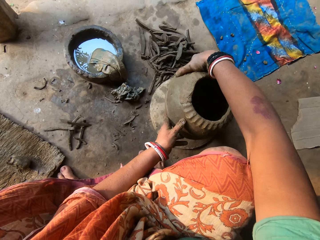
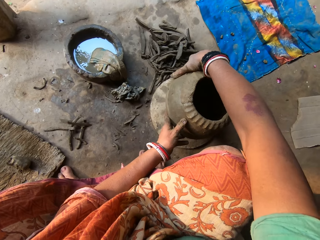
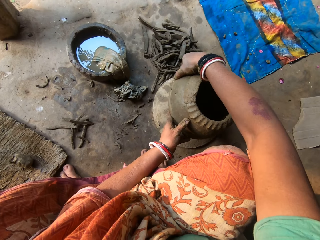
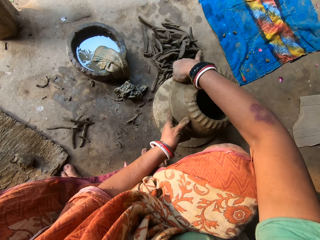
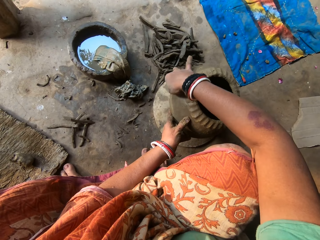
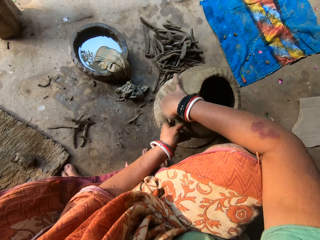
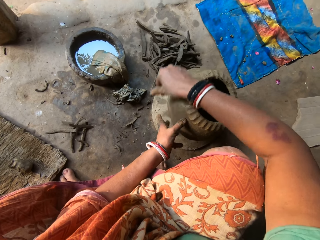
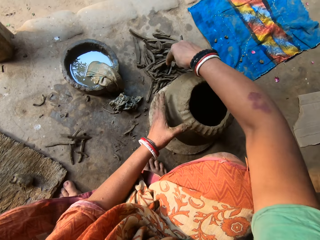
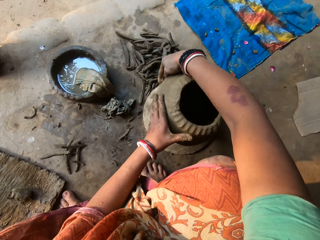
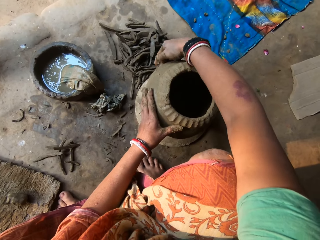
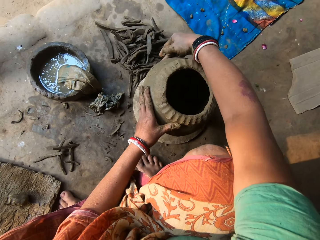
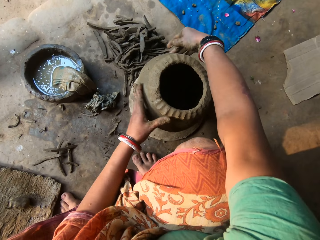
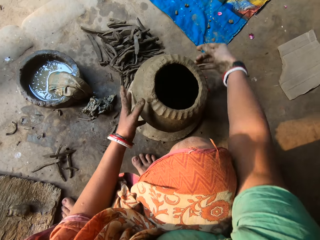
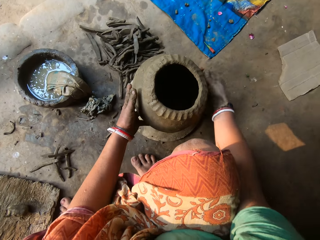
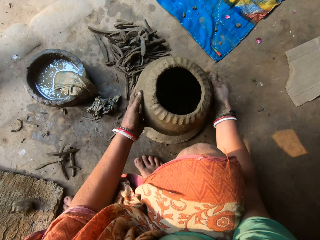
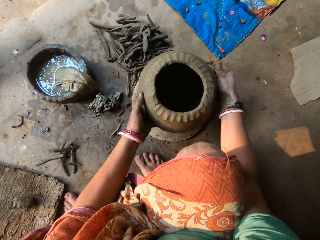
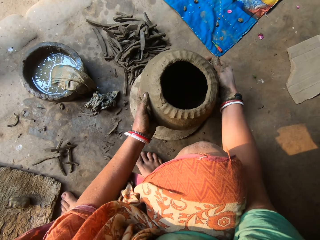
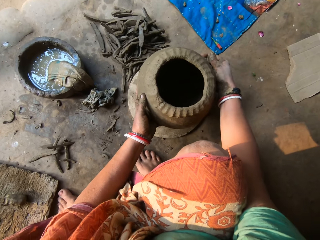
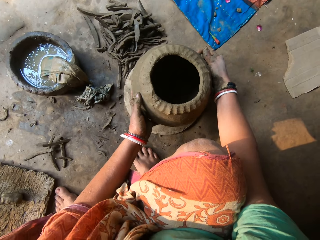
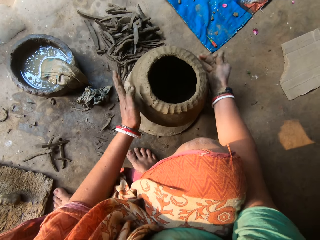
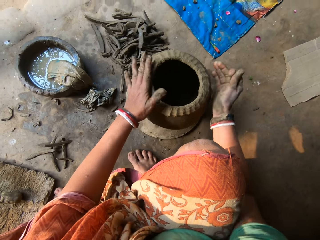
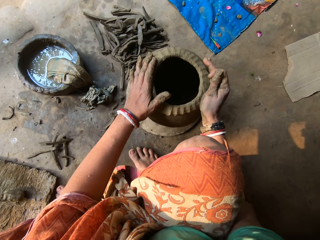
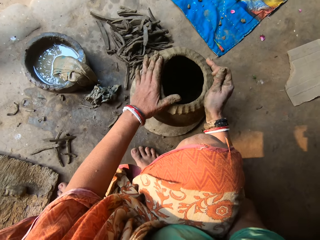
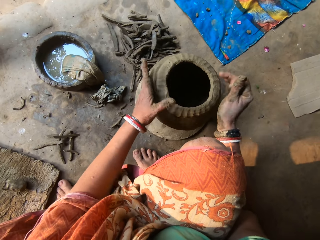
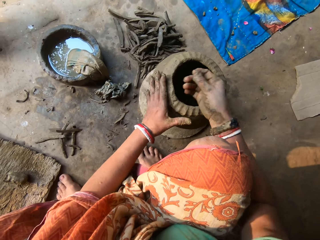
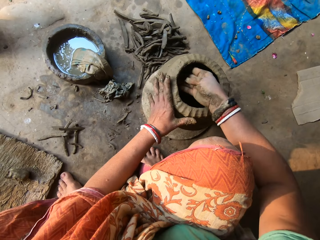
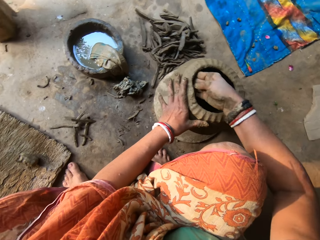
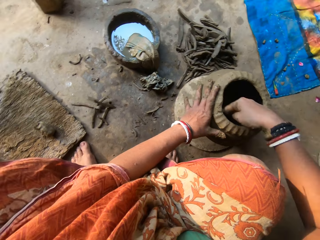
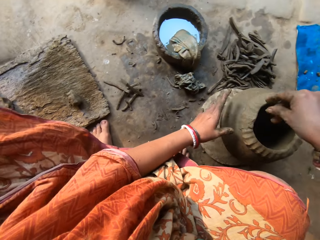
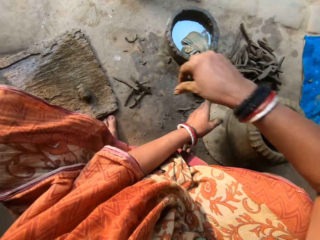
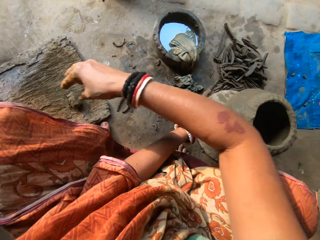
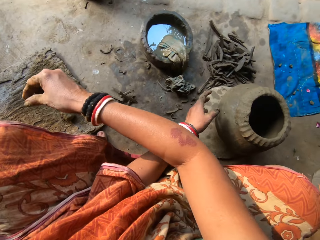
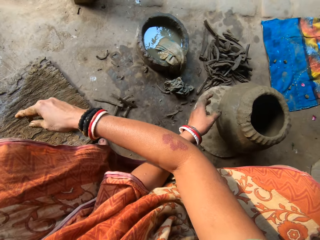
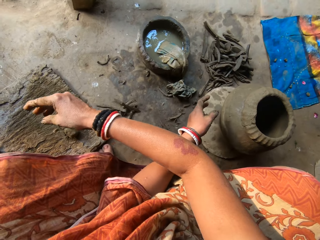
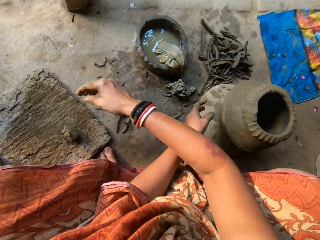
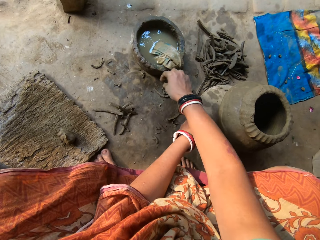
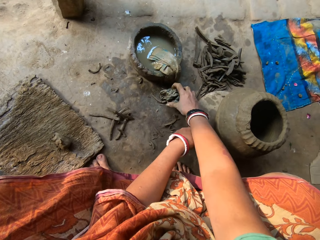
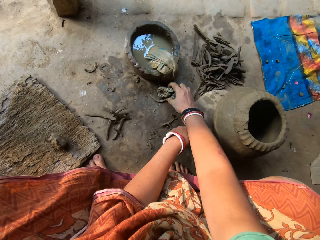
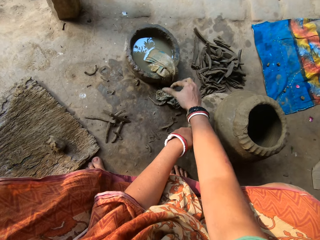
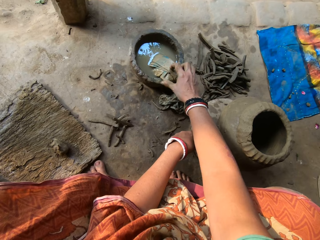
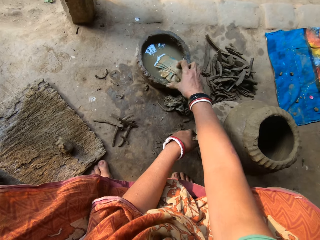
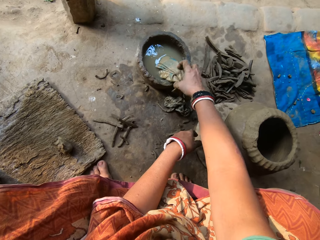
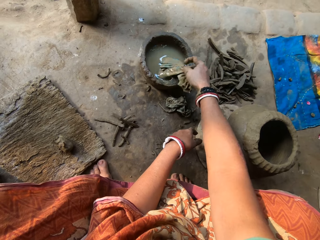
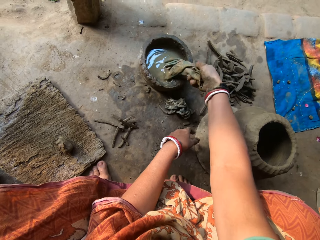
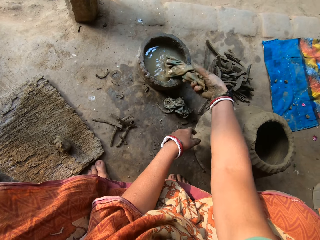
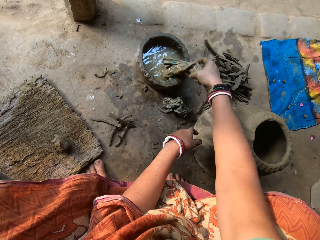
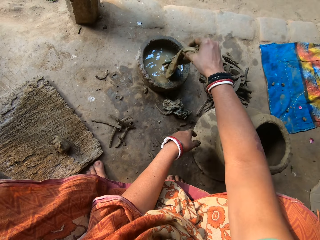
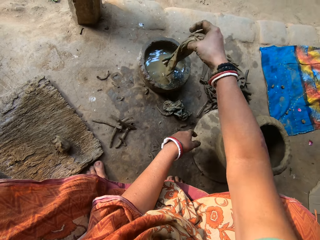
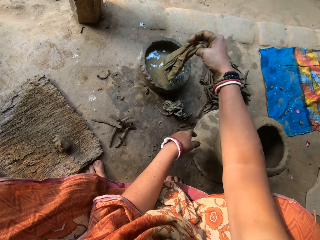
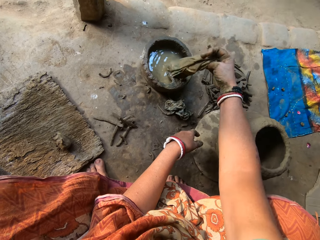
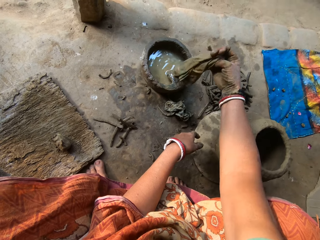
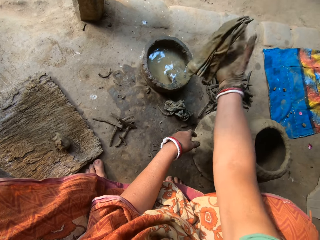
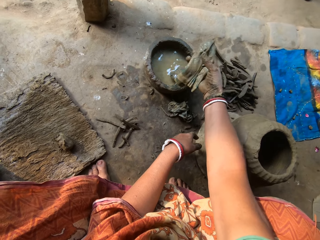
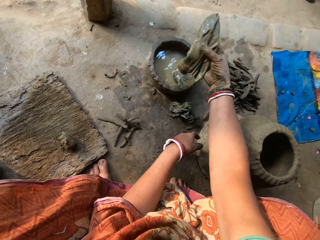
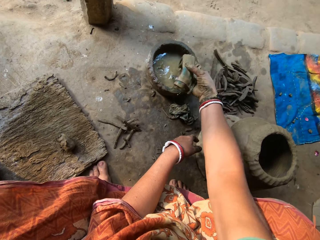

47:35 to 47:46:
The camera wearer spreads clay on the clay pot. She smoothens the pot with her right hand. She adjusts the pot with both hands. She presses the clay pot. She drops clay on the board. She touches a cloth. She picks up another rag from the bowl of water with her right hand. She adjusts the cloth in the hand.

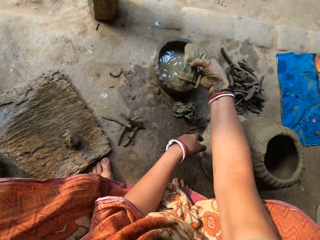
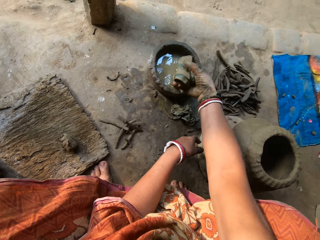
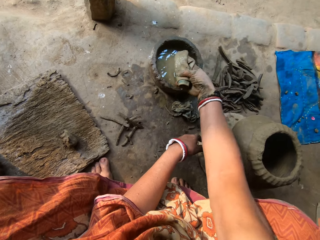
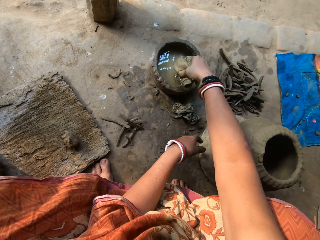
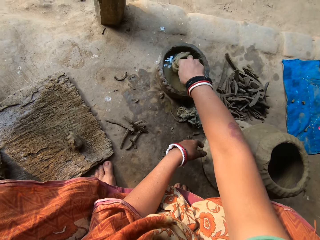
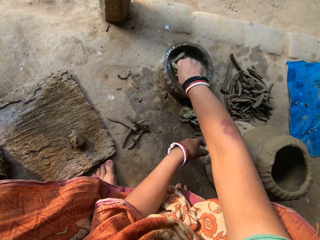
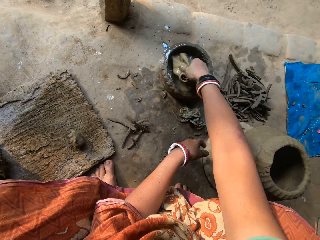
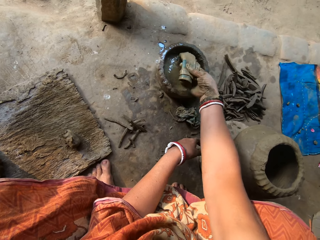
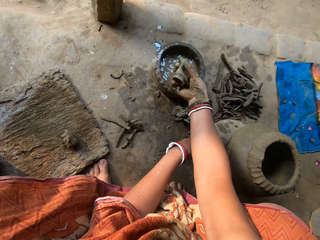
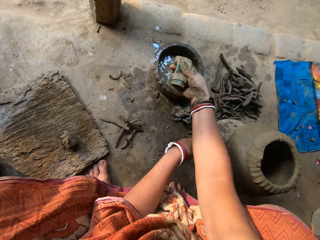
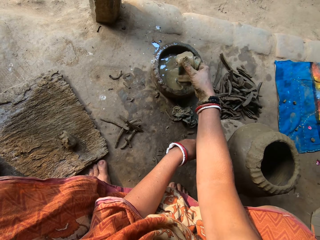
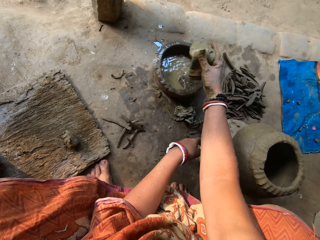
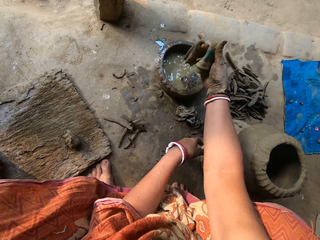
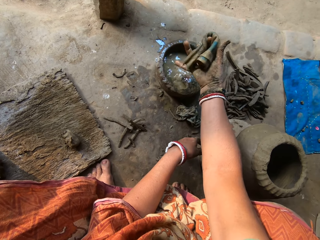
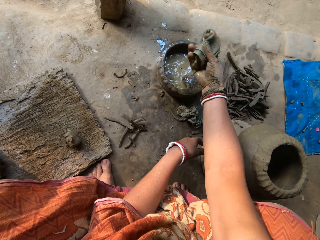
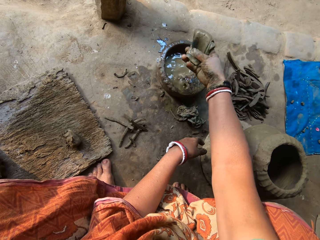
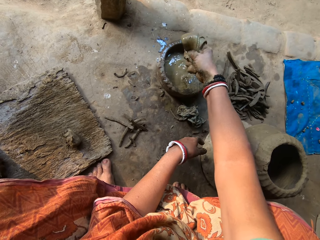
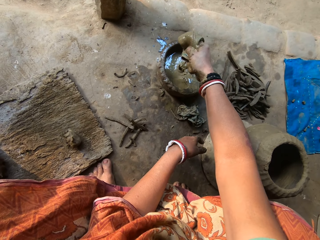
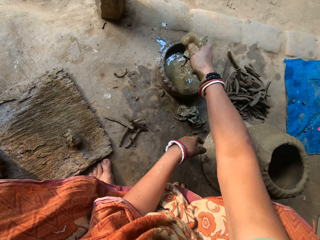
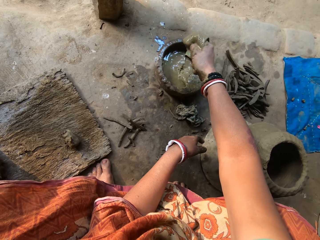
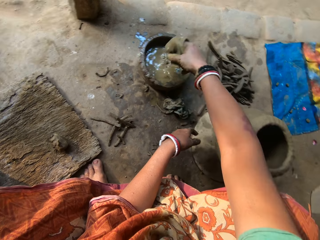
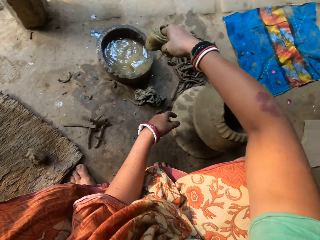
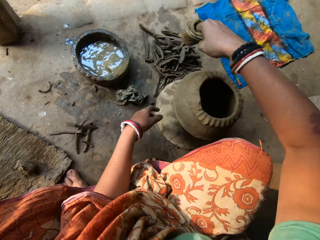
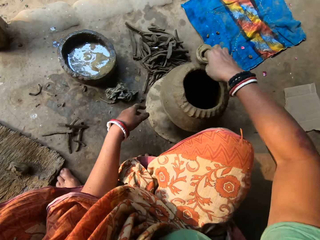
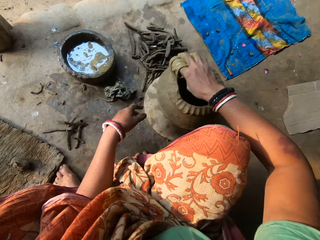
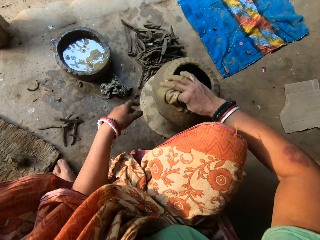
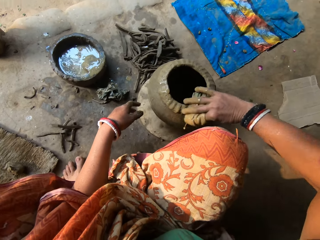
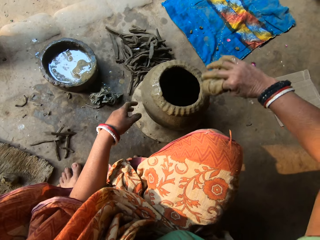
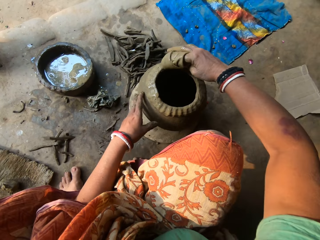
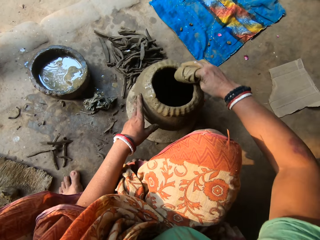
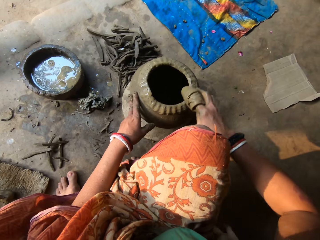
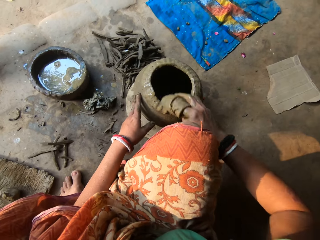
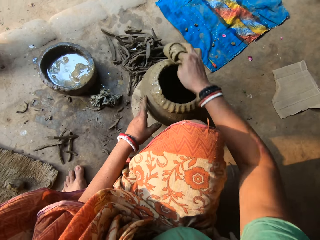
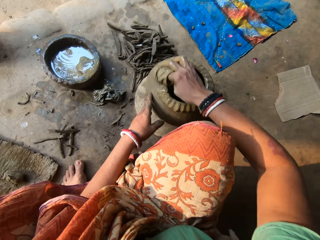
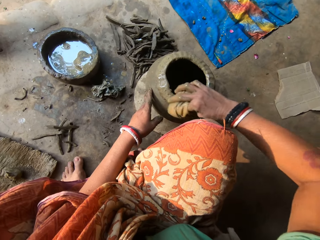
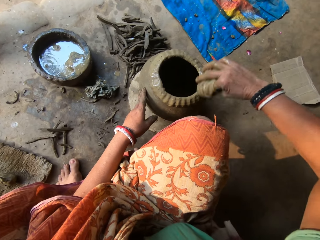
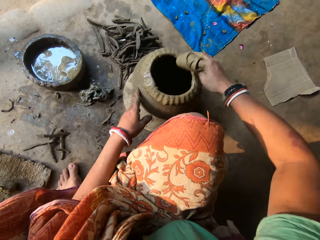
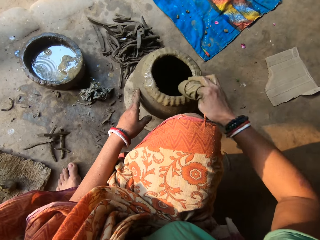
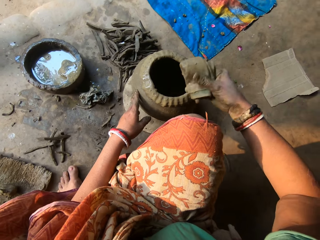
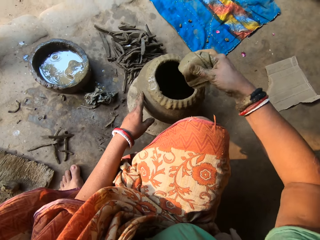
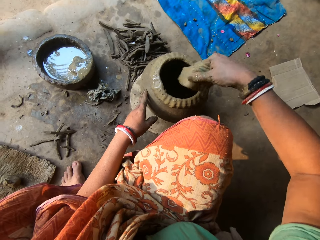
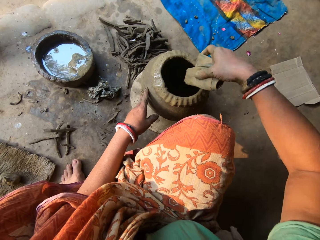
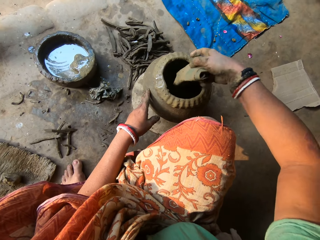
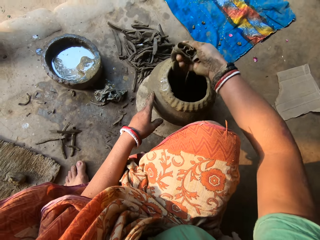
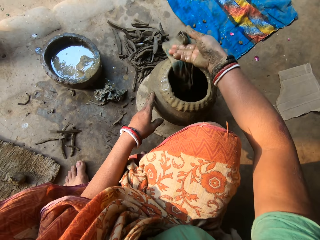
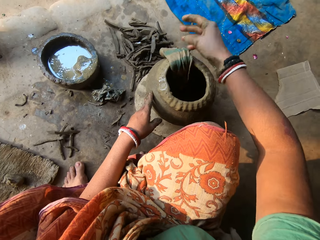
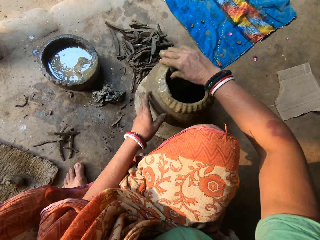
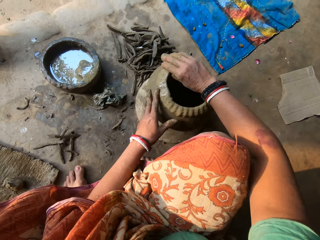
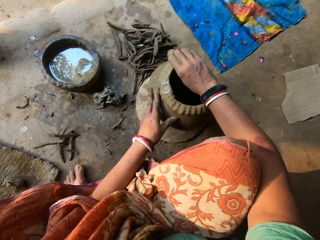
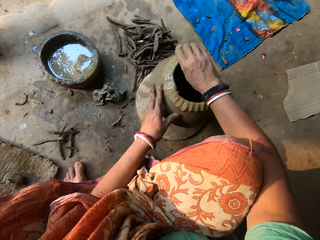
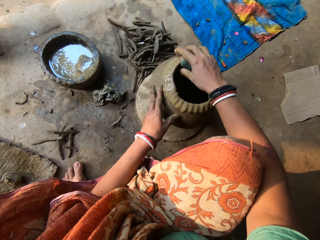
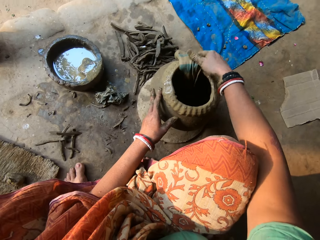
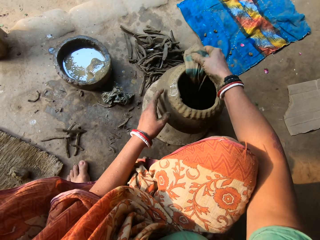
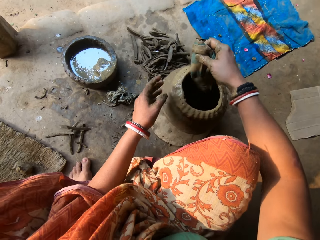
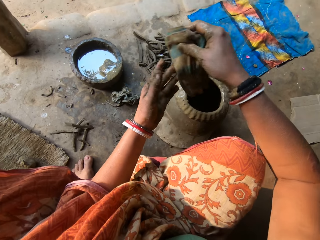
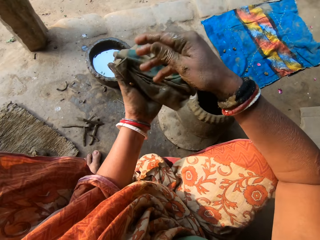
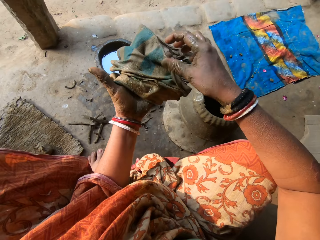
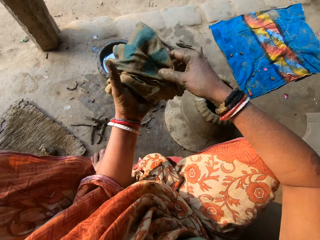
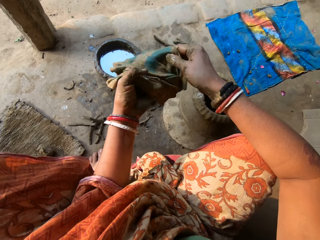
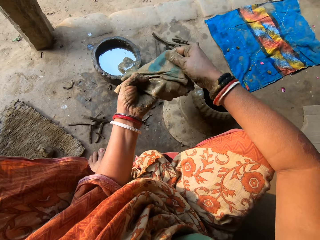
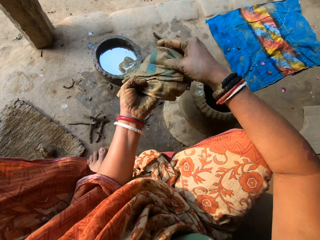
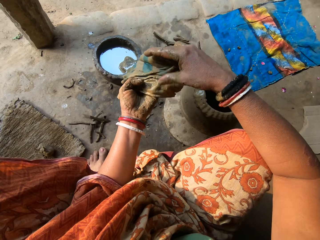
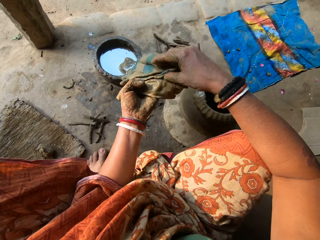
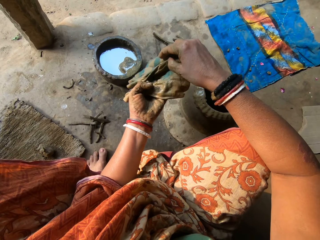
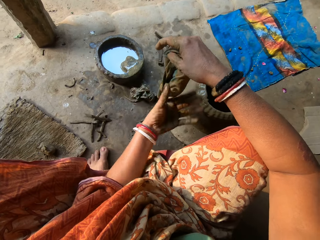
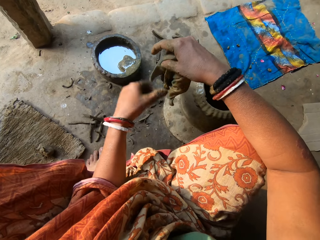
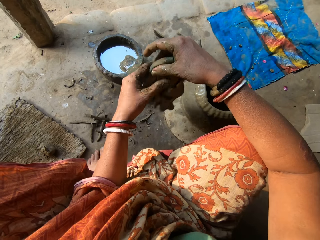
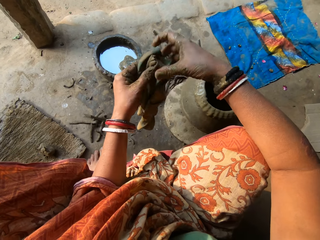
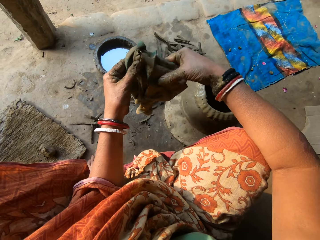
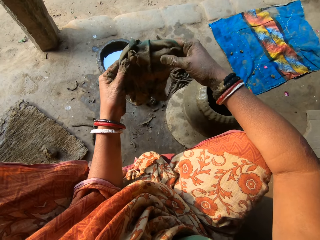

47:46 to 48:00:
The camera wearer dips the second rag or cloth in the bowl of water with her right hand. She folds the cloth. She squeezes the rag in the bowl of water with her right hand. She softens the clay with the cloth. She cleans the pot with the second rag in her right hand. She unfolds the cloth, places the cloth on the clay pot, moves the cloth, picks up the cloth and passes the cloth to the left hand. She unfolds the second rag with both hands.
